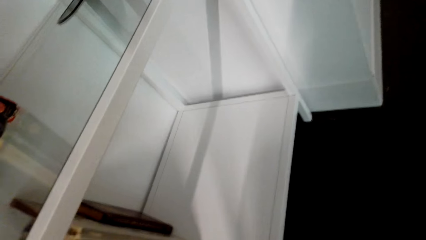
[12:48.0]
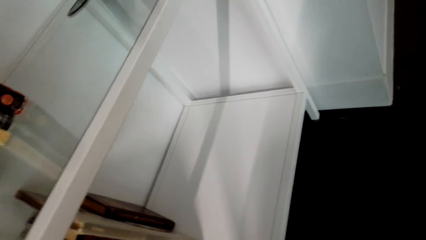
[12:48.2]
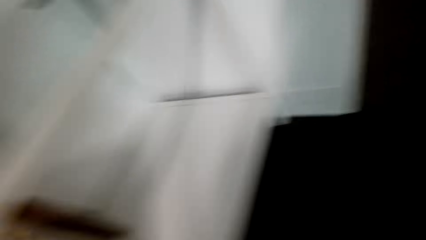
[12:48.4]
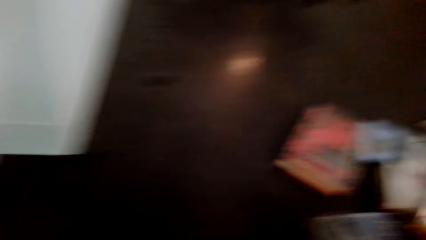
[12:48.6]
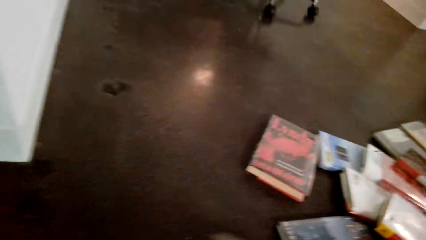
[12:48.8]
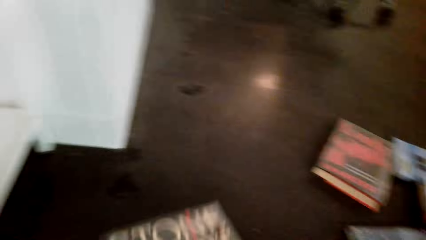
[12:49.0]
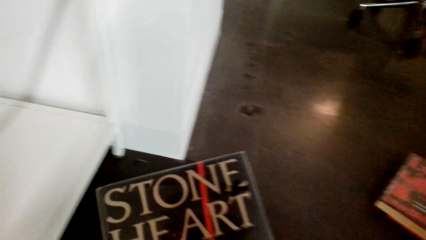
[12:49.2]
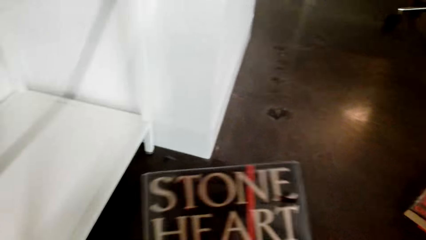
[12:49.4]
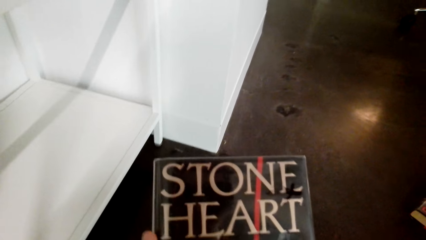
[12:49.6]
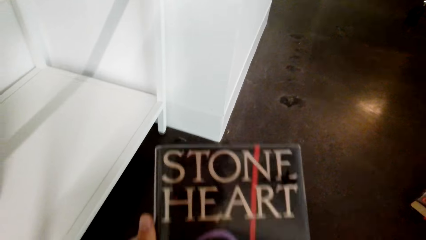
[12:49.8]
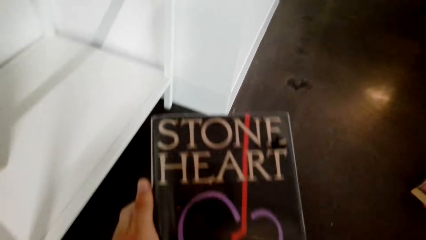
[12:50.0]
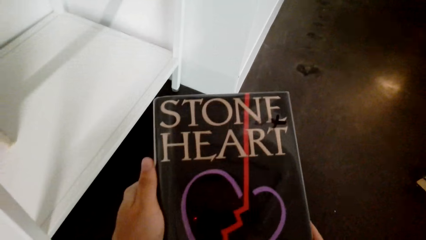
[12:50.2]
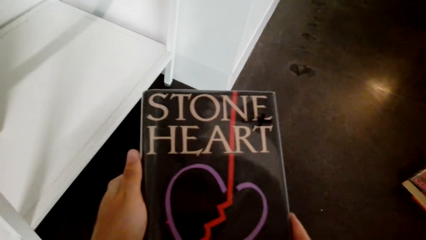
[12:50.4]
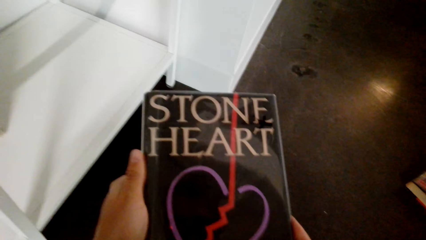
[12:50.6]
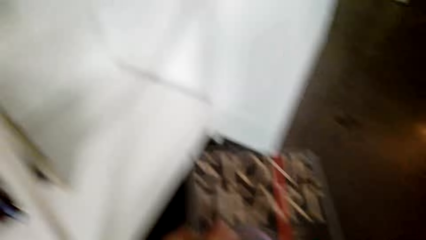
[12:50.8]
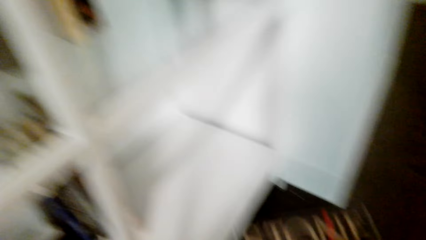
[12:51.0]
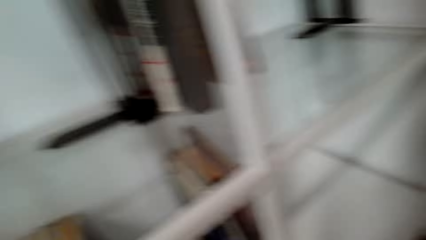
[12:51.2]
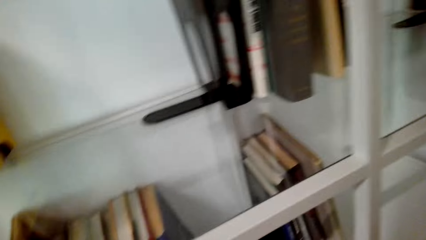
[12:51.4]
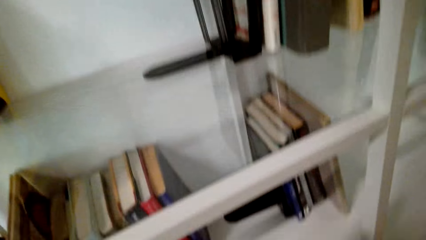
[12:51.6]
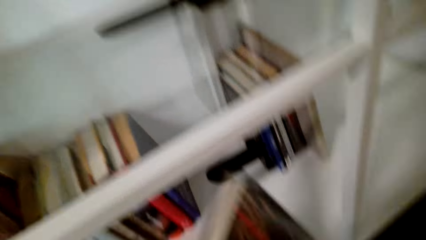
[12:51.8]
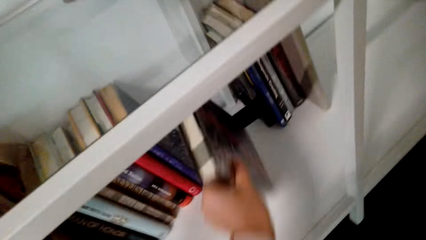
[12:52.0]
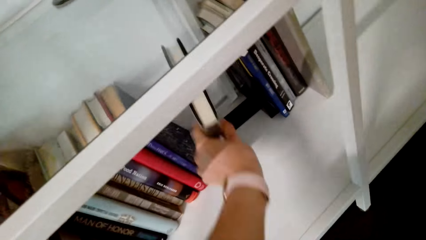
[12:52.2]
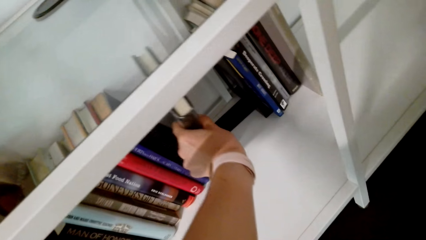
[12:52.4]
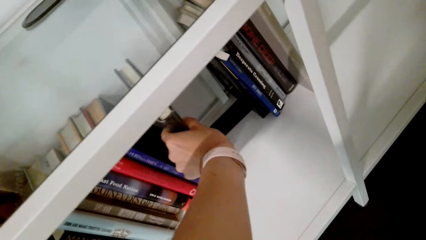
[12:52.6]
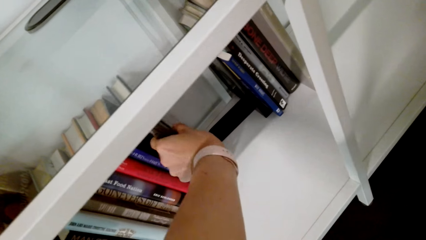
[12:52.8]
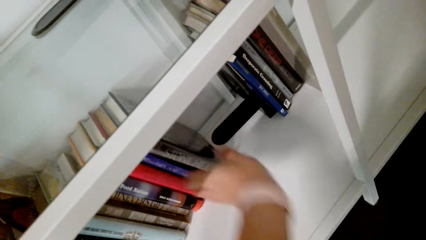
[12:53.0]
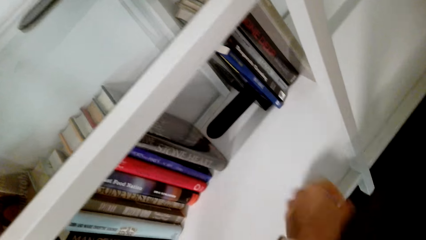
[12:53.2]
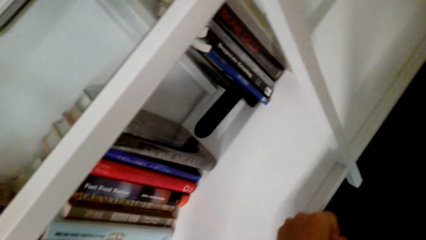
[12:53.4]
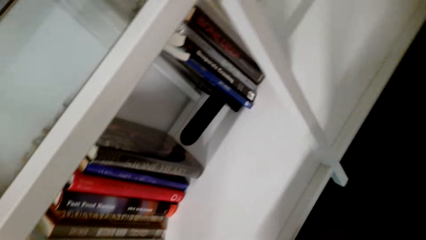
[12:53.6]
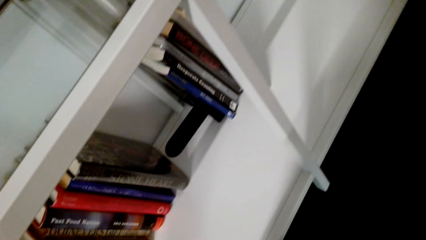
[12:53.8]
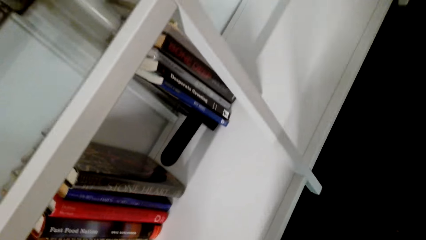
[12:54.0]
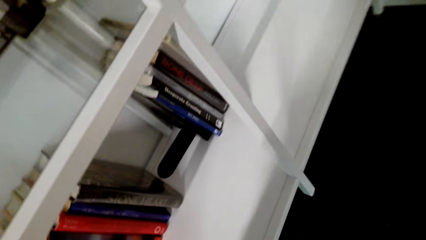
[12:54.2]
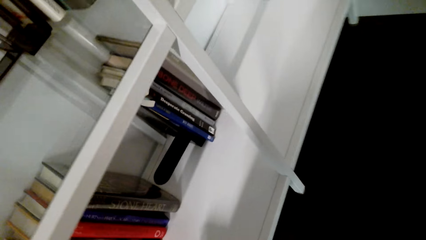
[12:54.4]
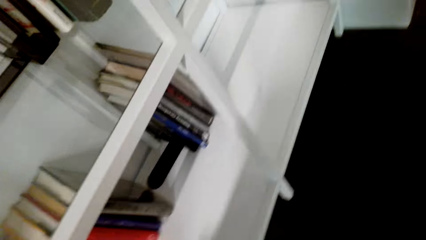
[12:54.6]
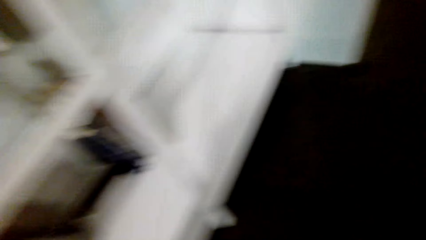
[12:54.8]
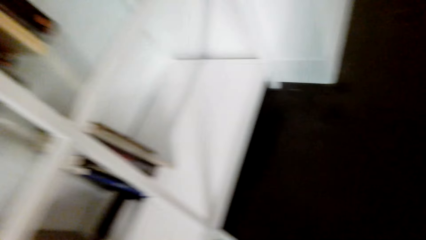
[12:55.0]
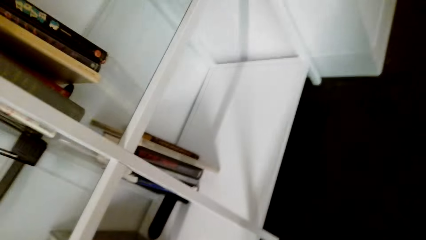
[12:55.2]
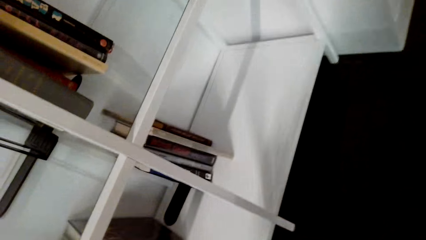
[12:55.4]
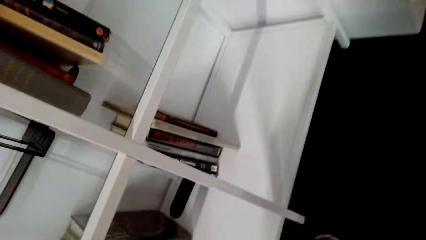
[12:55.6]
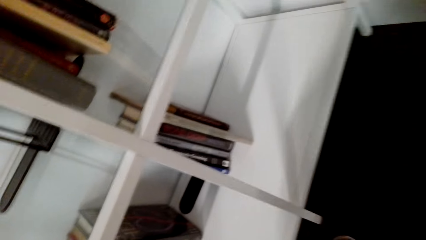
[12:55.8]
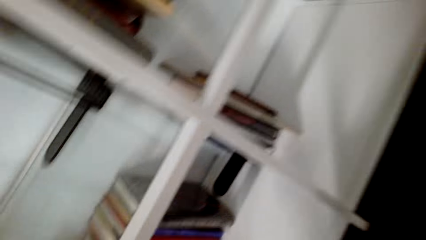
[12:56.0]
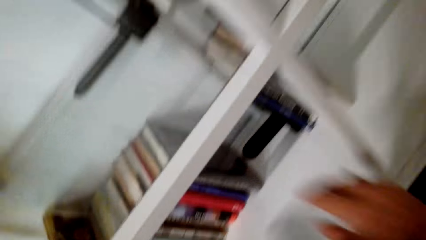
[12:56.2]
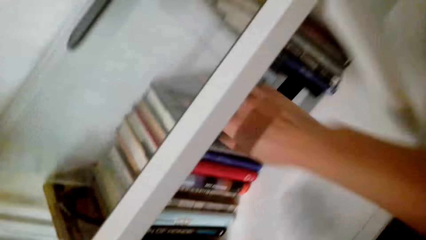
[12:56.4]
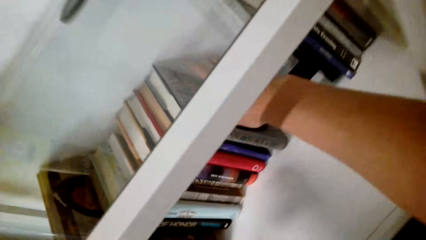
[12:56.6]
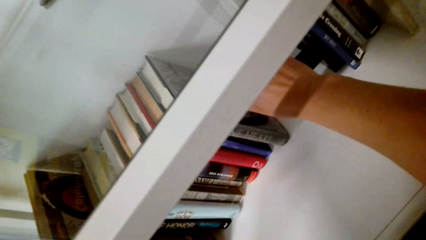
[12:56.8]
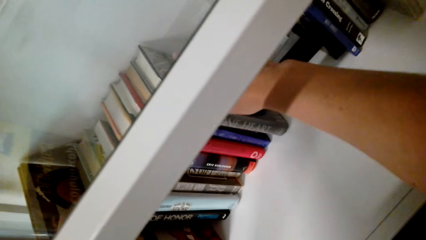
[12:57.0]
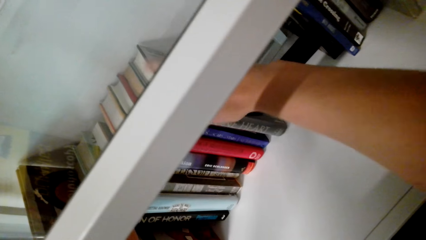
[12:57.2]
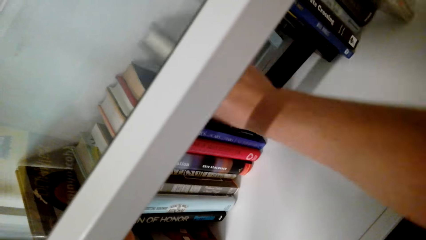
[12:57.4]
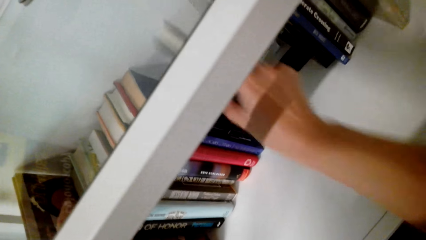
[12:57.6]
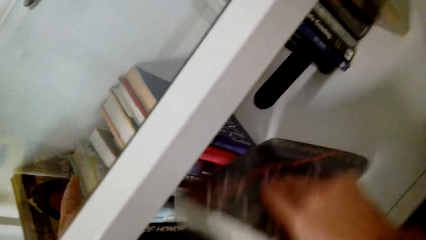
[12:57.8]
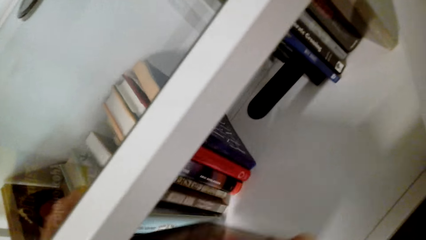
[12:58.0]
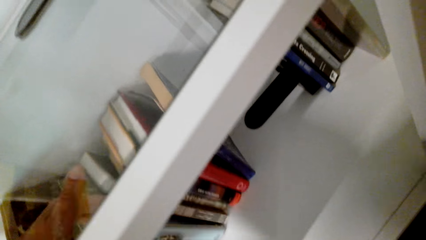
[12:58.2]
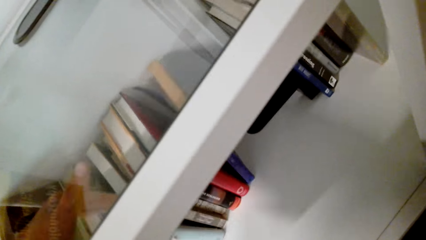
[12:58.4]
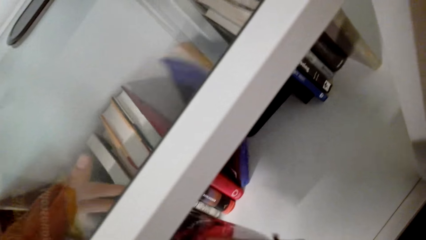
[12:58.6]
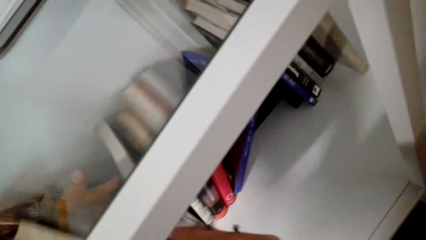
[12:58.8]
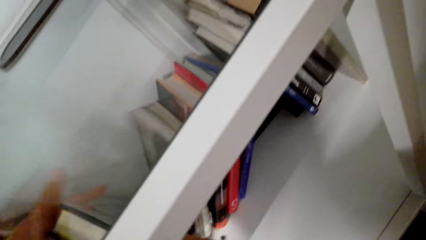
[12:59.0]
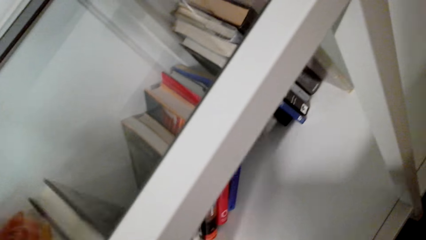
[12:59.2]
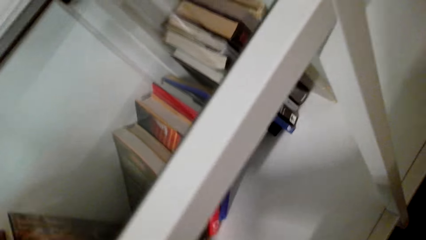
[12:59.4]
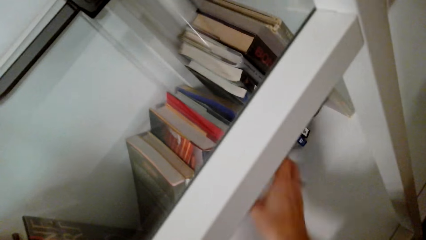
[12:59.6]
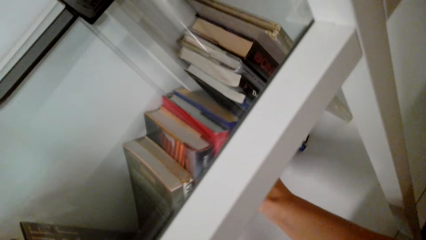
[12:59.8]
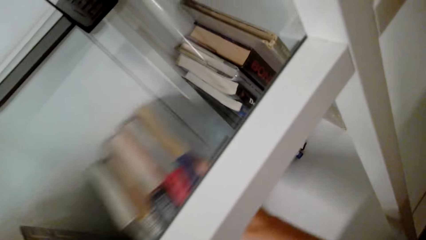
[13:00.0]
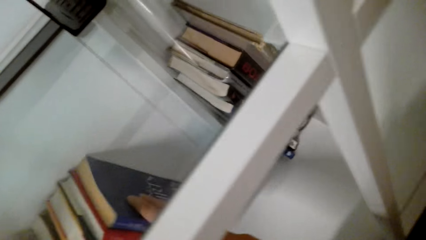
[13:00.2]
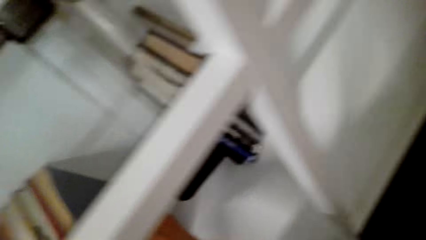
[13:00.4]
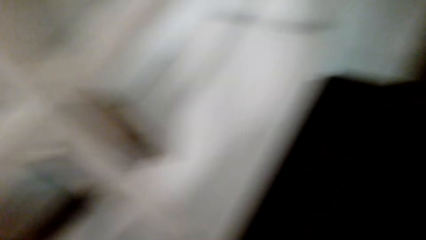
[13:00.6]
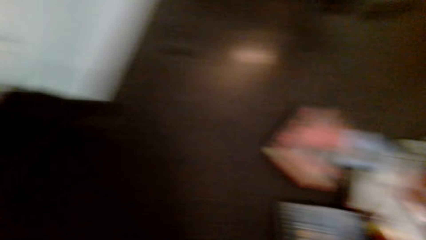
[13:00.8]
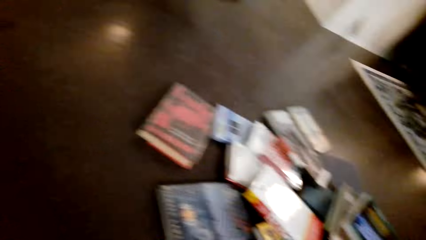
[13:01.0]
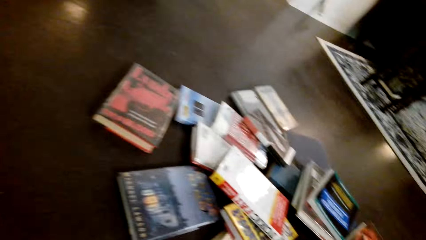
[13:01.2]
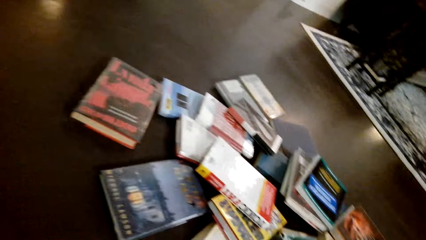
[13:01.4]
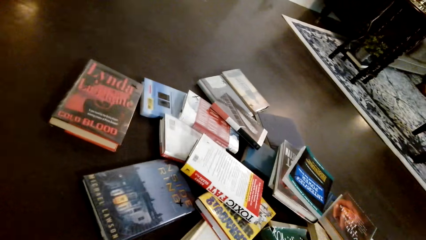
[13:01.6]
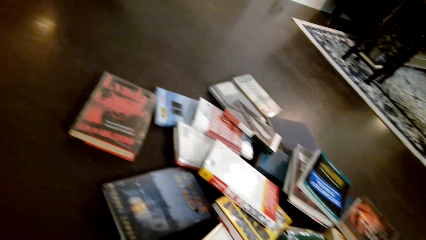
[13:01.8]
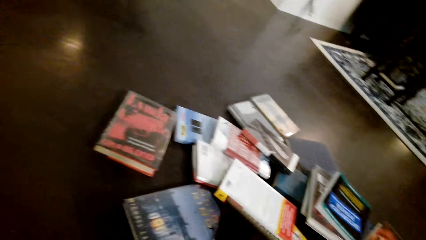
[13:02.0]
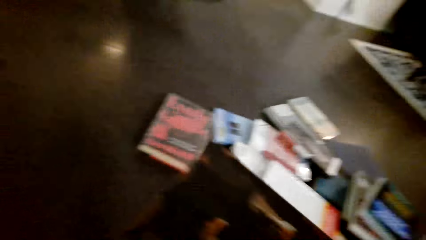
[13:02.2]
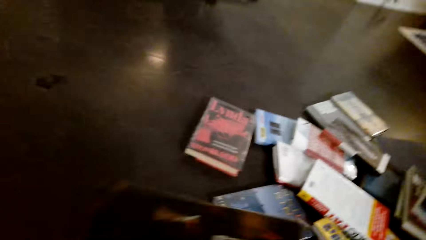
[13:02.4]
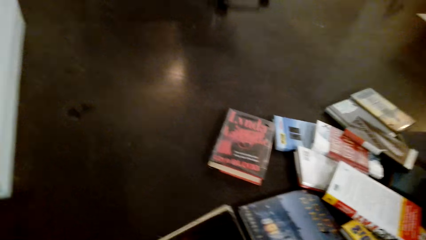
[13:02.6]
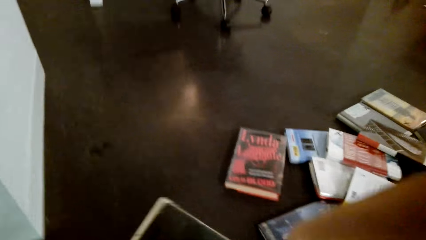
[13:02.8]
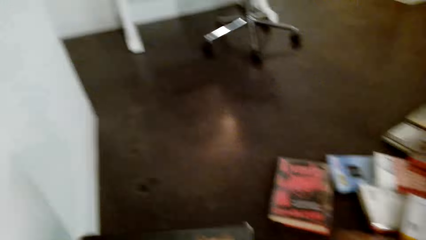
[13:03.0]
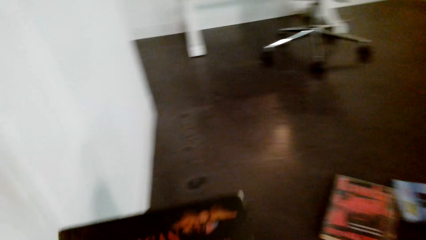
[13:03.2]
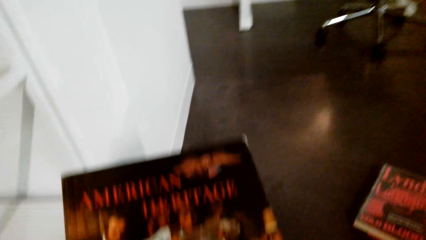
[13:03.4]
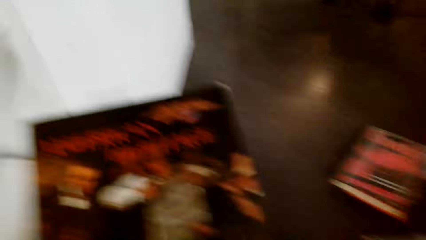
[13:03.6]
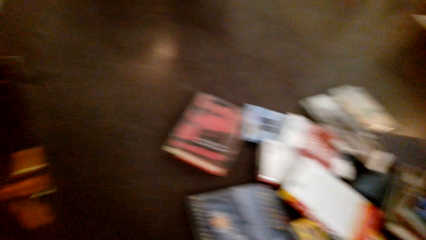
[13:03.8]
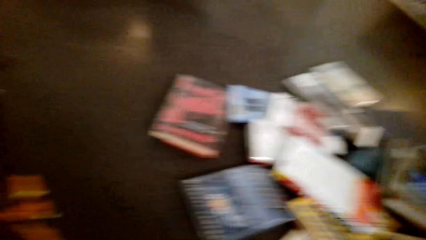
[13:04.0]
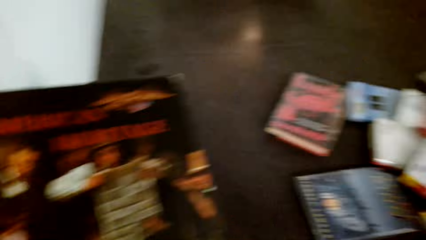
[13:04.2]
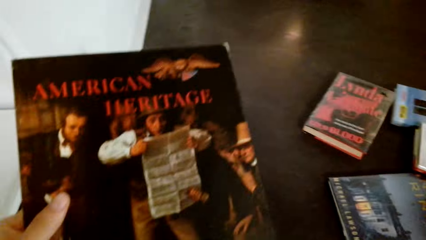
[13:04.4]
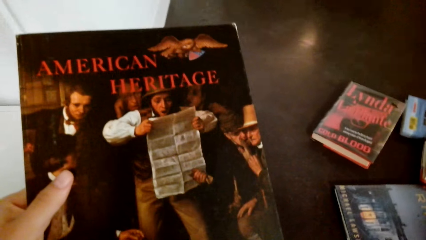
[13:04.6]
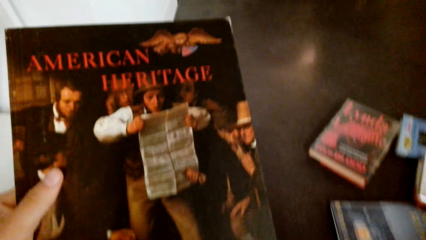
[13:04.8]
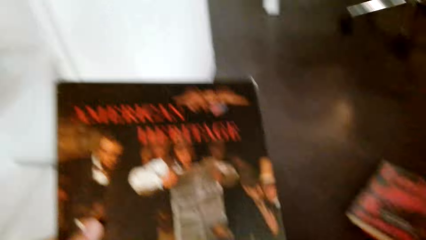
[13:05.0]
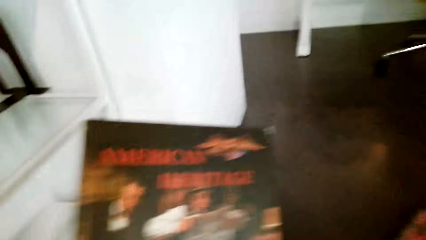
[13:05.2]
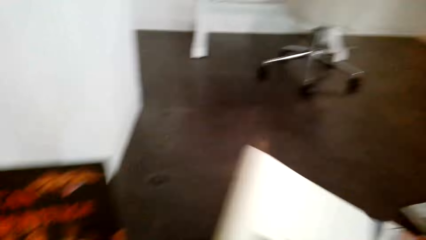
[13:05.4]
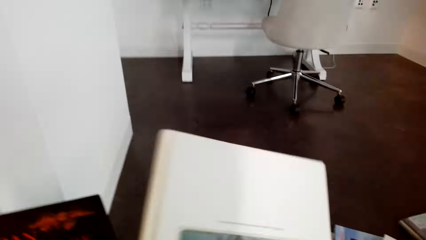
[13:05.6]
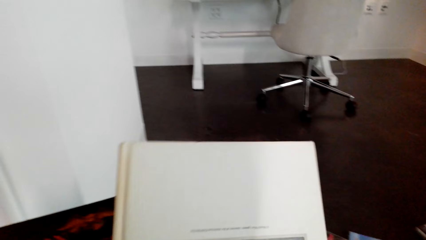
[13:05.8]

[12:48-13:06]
The camera wearer looks at the book. They place the book on the shelf. They remove the book from the shelf. They push some books at one corner of the shelf. They push the books at one corner of the shelf again. They look at the books. They hold a book.
